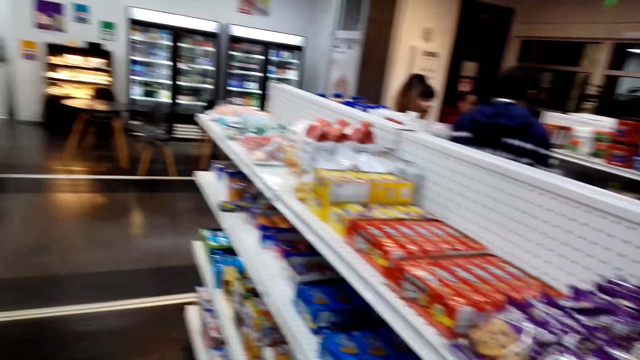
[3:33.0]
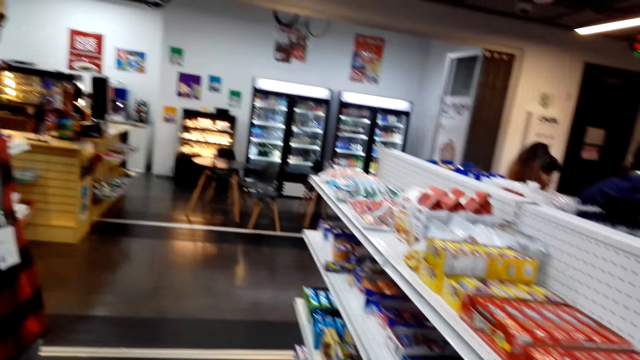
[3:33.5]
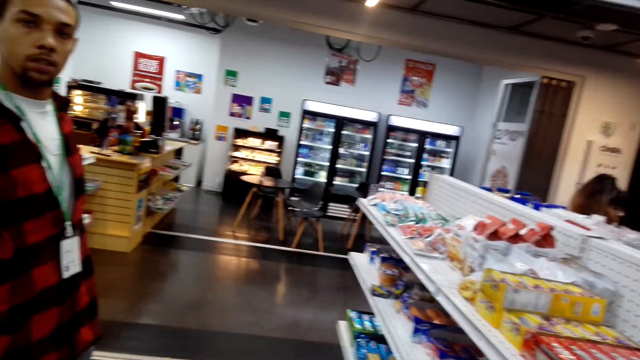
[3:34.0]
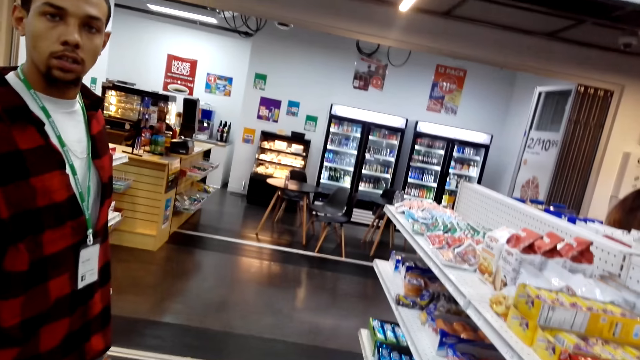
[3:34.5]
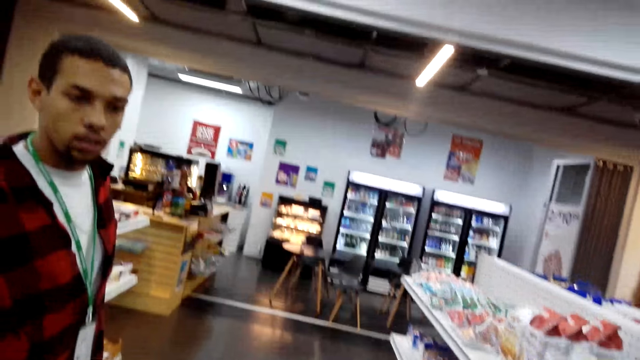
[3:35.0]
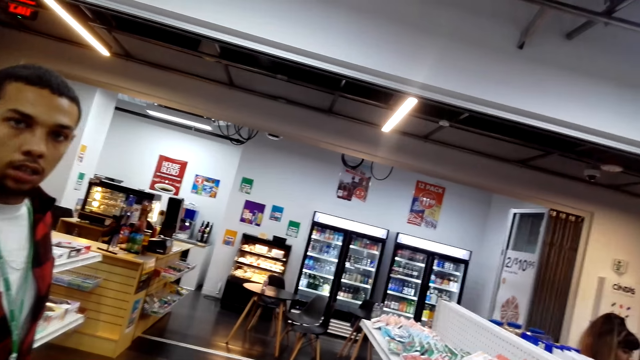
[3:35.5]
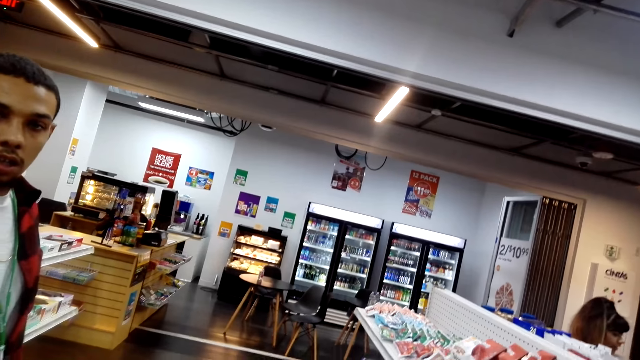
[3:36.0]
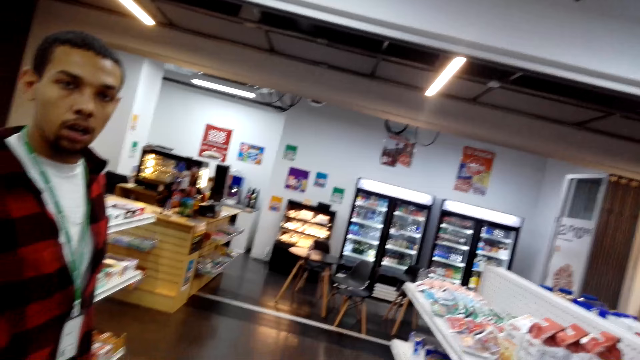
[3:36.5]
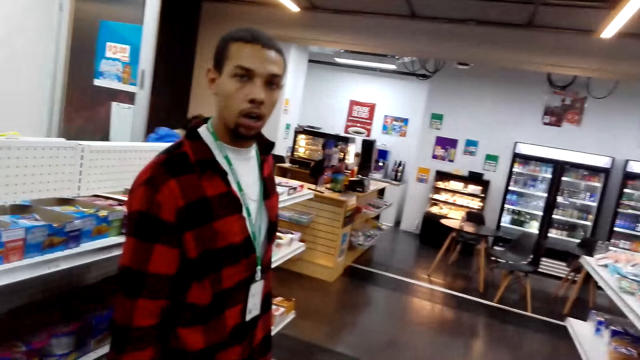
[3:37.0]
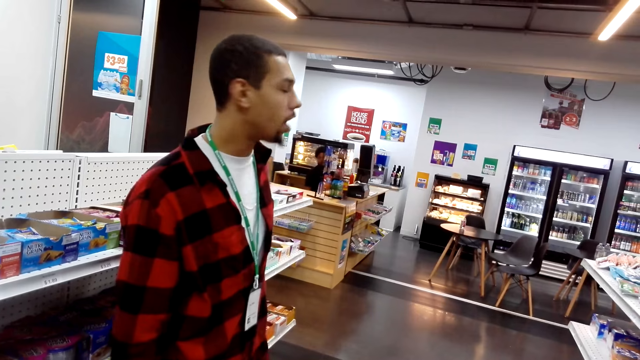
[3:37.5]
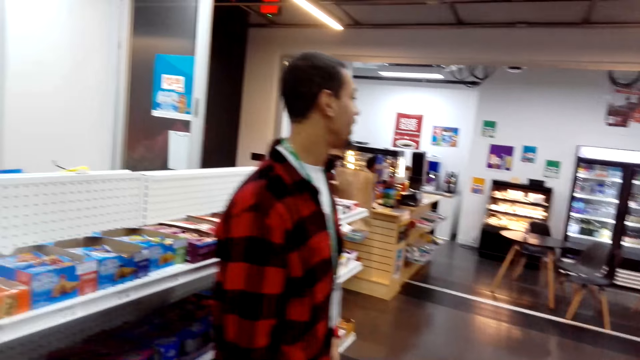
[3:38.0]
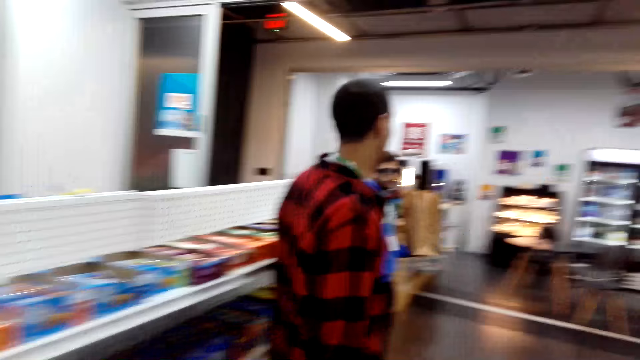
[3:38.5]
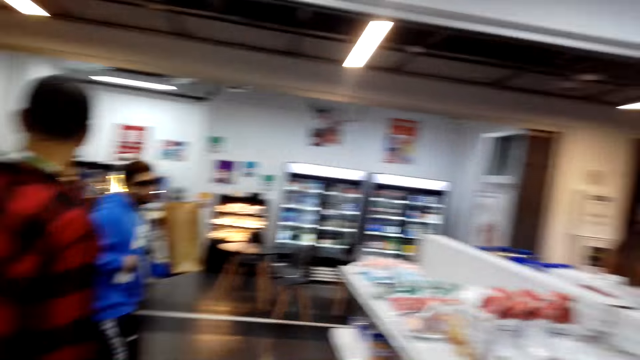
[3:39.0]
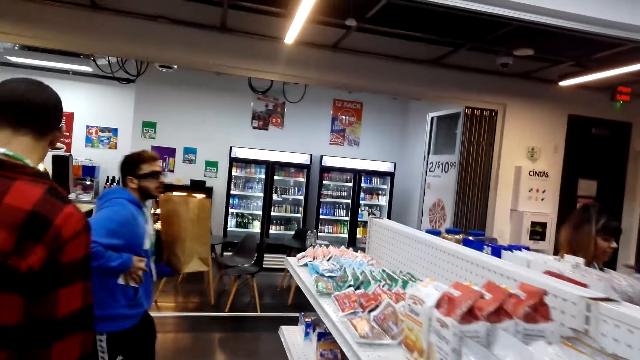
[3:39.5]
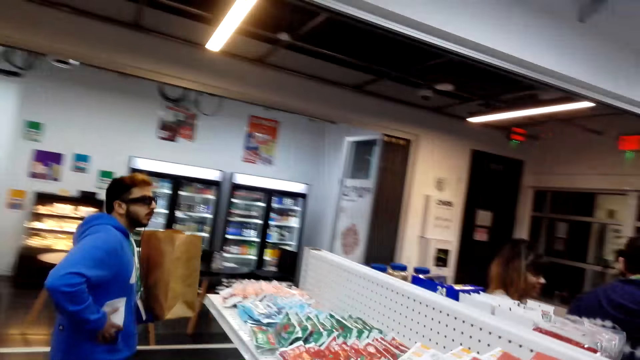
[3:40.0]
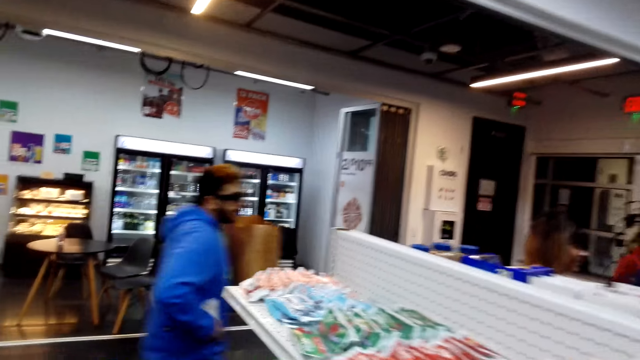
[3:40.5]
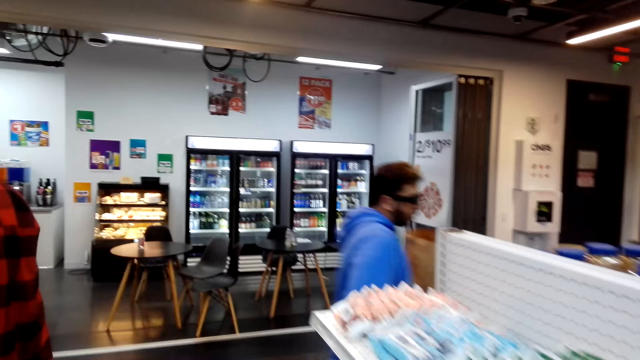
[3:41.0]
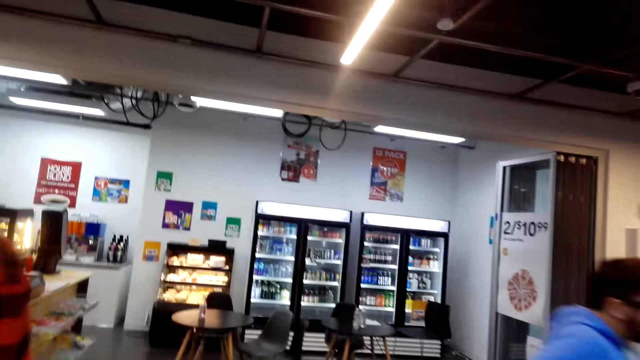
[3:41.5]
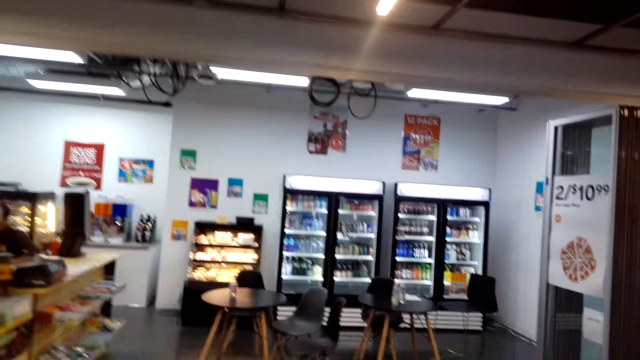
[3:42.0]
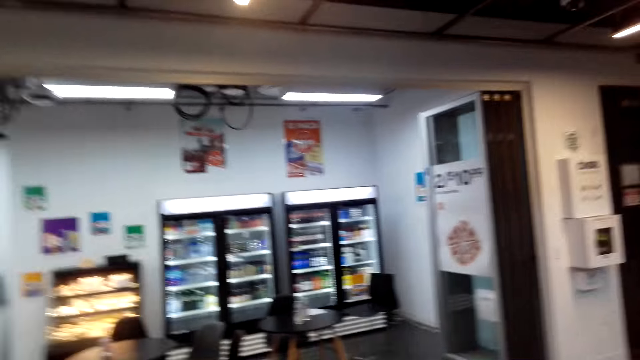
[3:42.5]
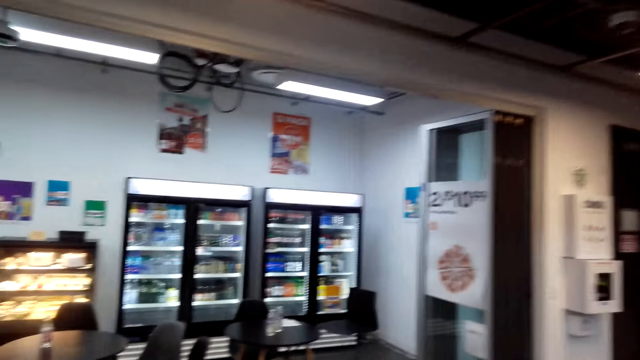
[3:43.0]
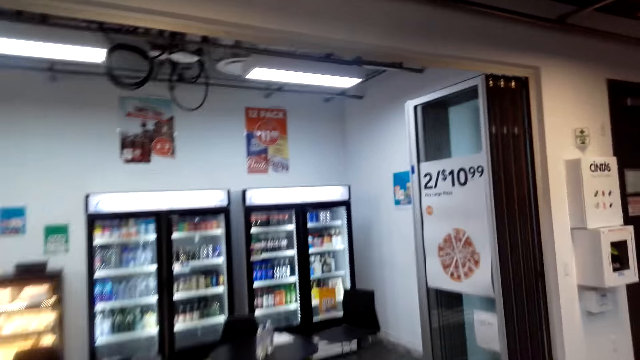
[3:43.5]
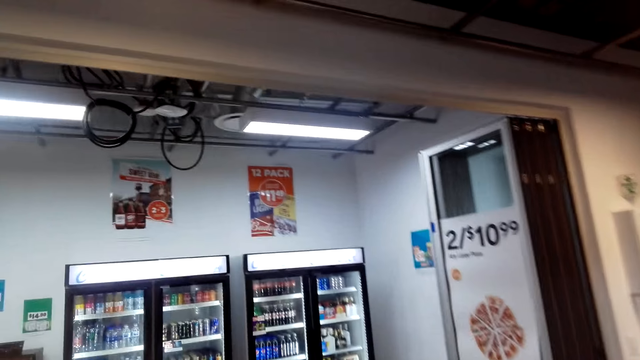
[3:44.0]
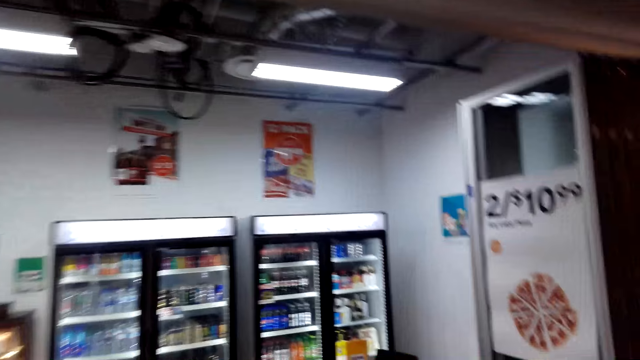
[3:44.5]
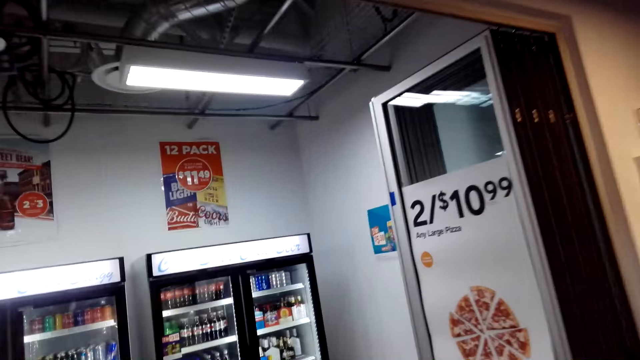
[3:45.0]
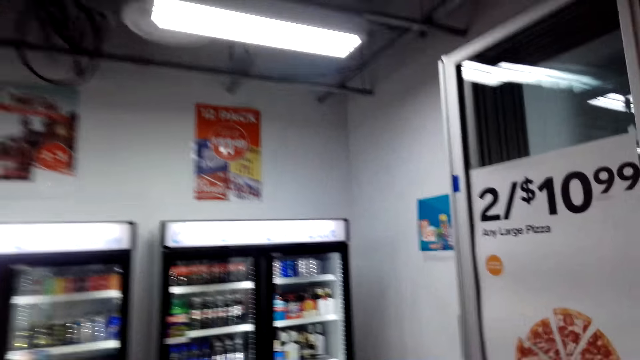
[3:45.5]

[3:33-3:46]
A person talks to the camera wearer. Another person carries the packet on the floor. The camera wearer walks in a supermarket.

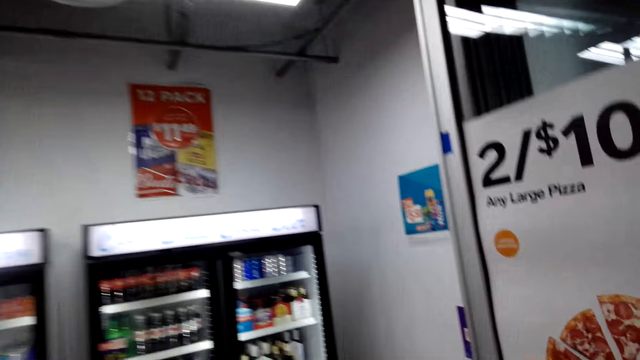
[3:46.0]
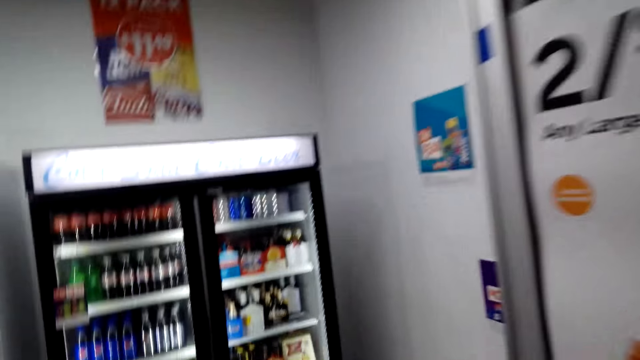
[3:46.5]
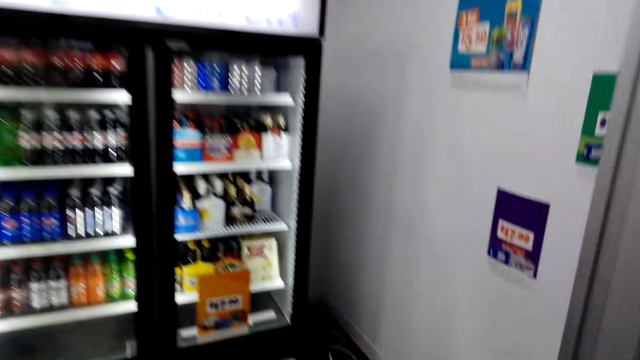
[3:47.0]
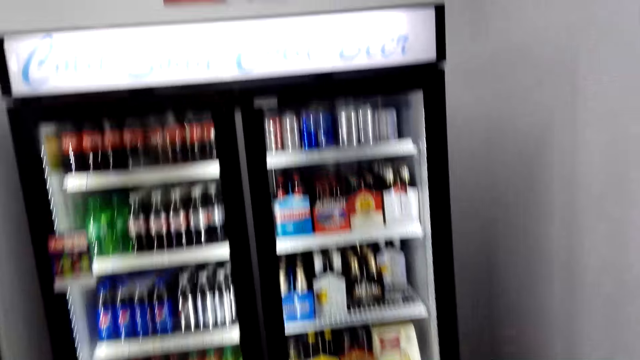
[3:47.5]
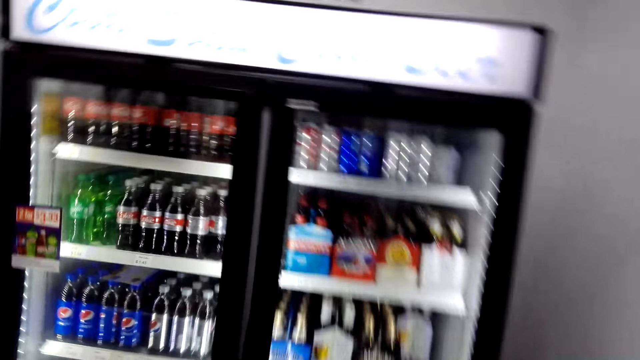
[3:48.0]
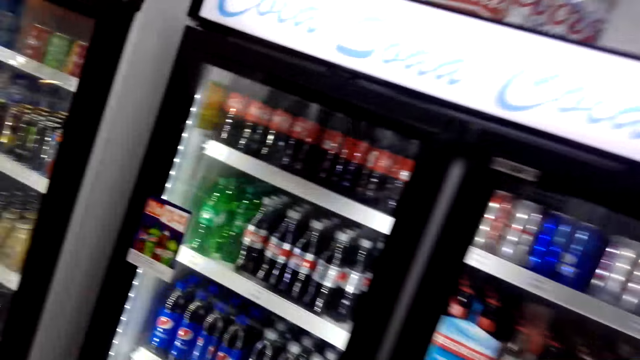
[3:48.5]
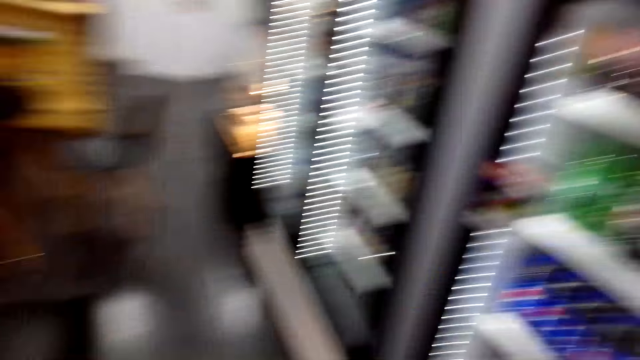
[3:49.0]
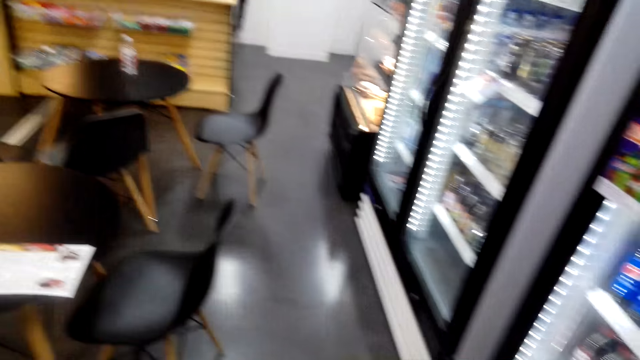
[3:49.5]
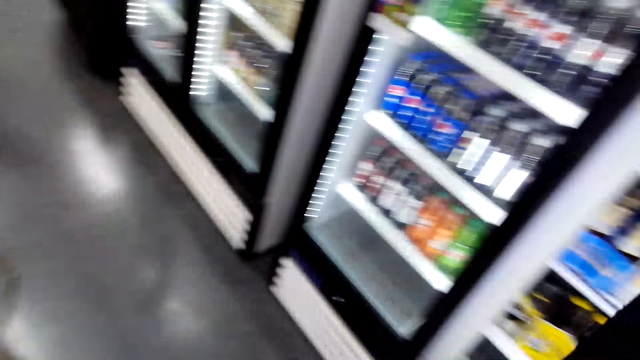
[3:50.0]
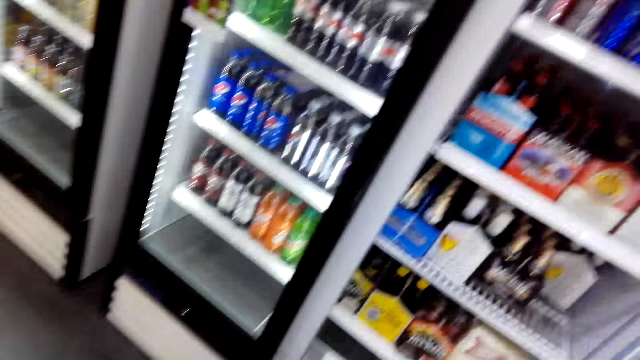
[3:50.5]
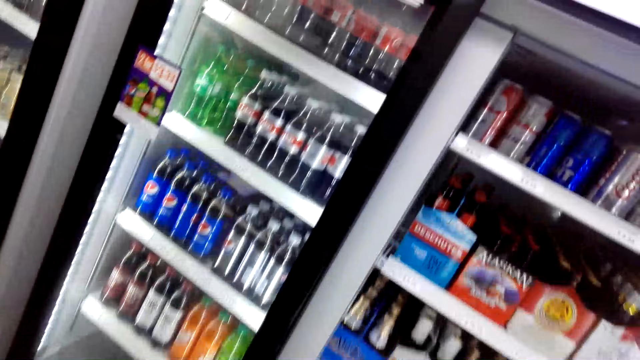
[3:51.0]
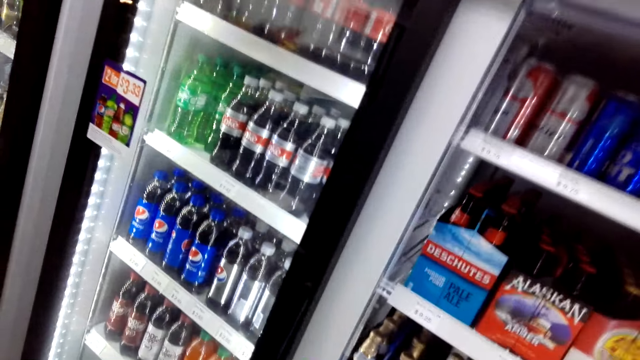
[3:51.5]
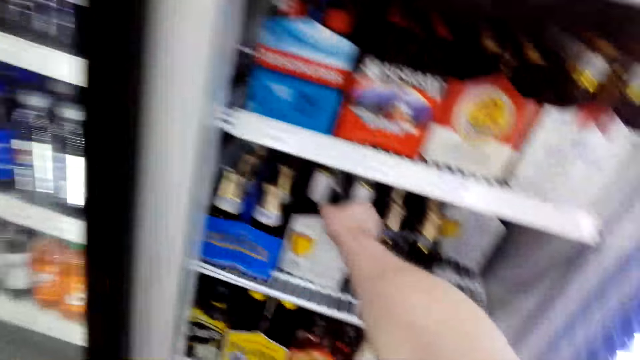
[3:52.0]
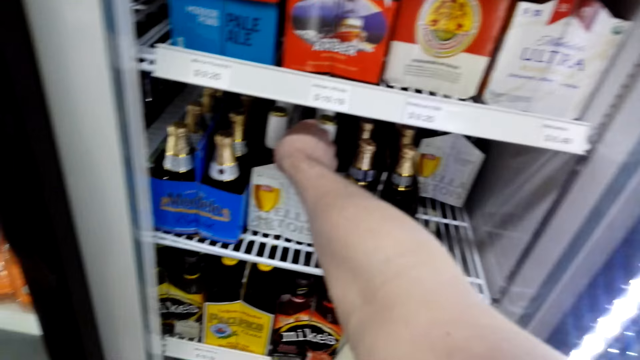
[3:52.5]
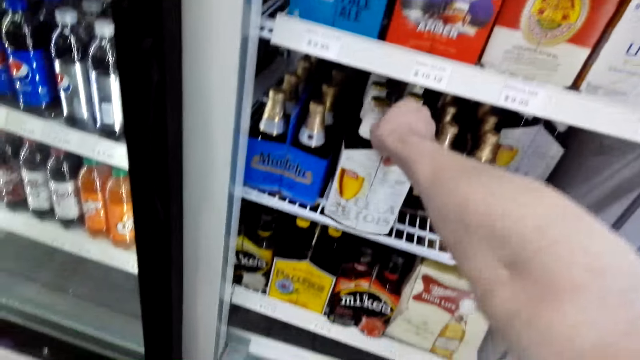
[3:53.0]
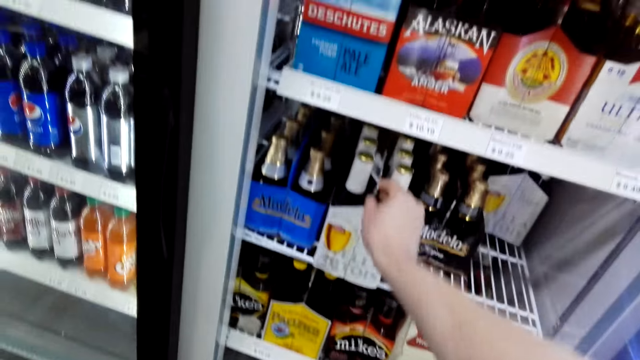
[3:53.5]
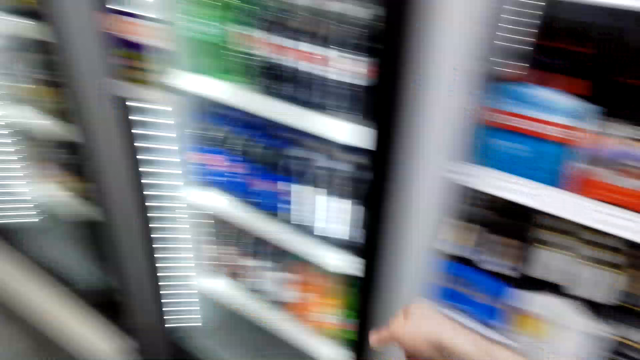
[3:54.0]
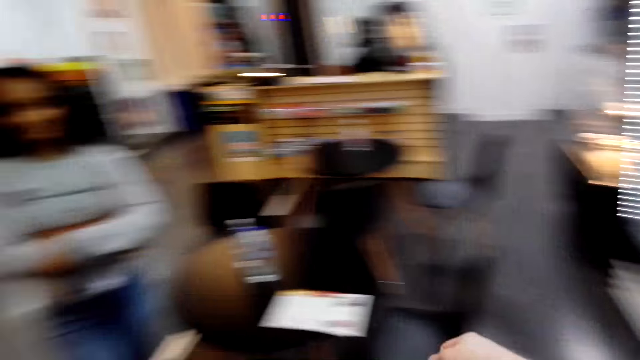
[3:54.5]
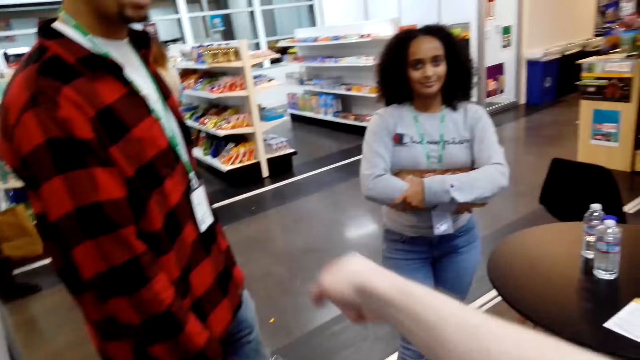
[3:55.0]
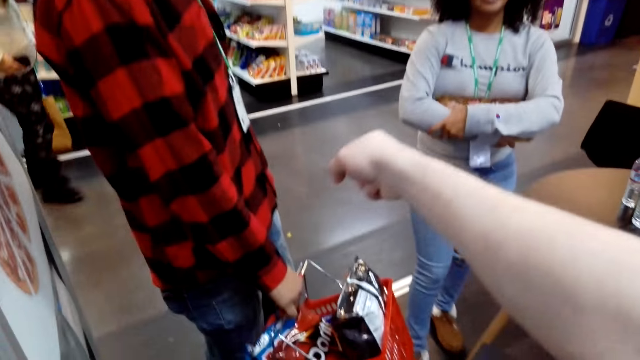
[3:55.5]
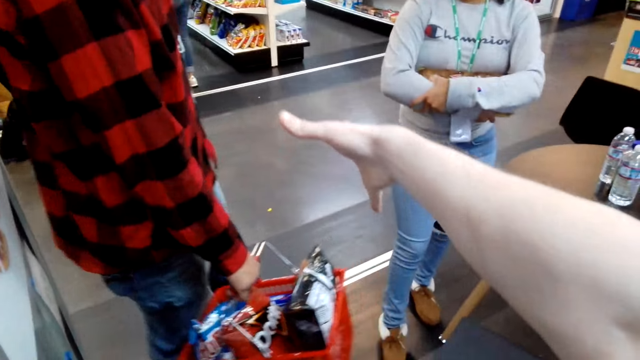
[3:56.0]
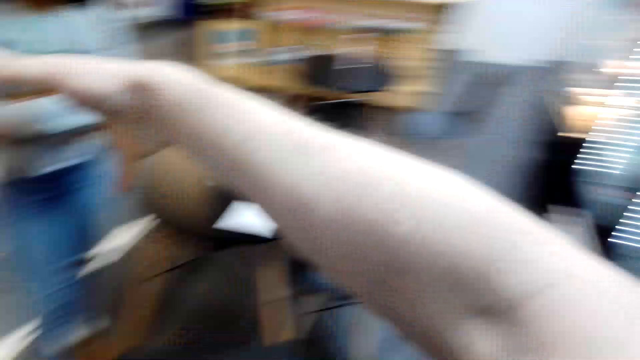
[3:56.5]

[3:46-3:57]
The camera wearer opens a fridge. They touch the bottle in the fridge. They pick the bottle of alcohol. They lift a hand. They move the hand to a person.
